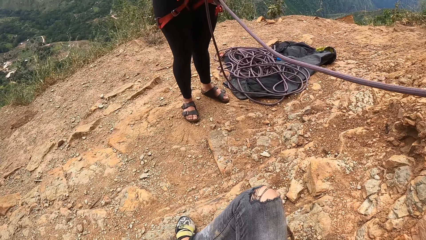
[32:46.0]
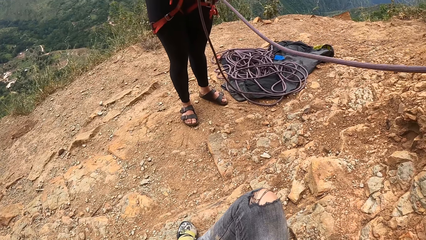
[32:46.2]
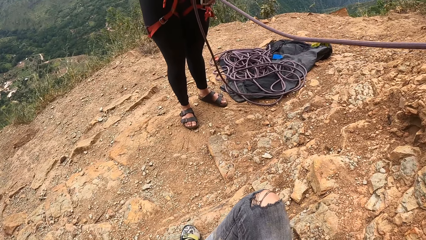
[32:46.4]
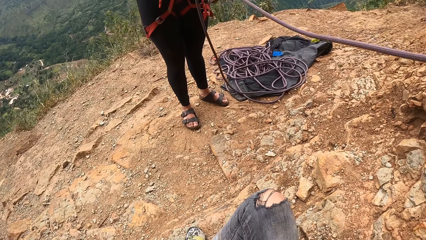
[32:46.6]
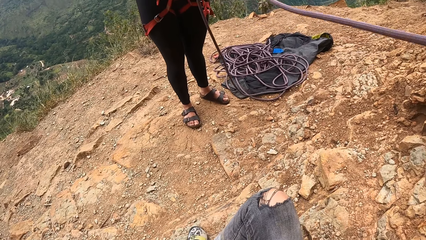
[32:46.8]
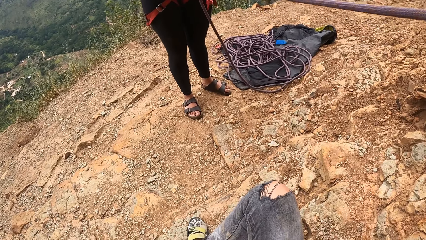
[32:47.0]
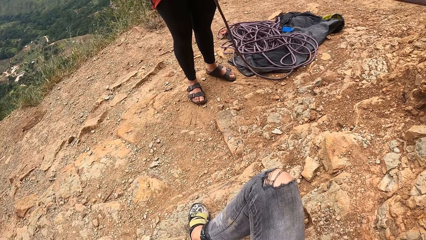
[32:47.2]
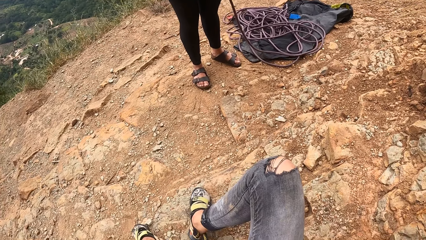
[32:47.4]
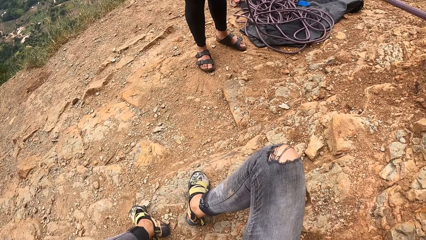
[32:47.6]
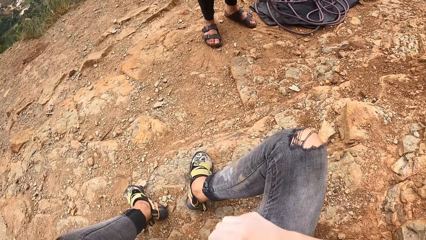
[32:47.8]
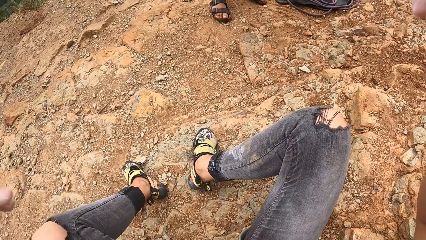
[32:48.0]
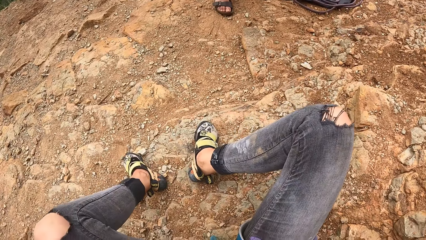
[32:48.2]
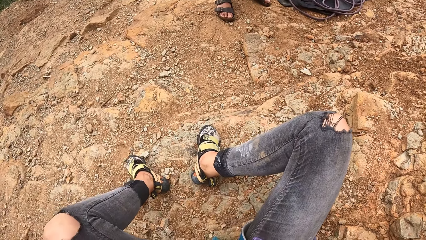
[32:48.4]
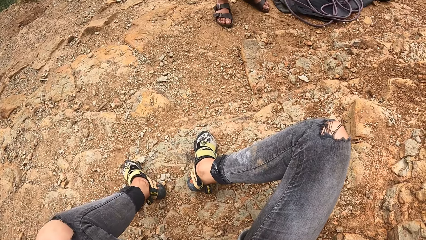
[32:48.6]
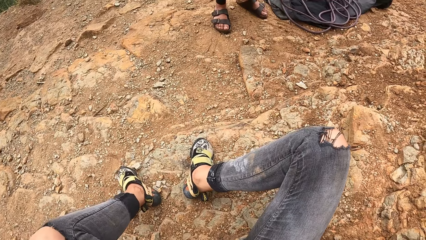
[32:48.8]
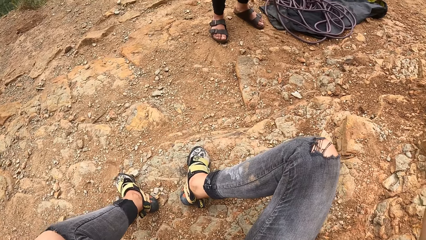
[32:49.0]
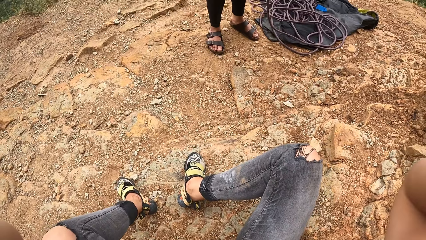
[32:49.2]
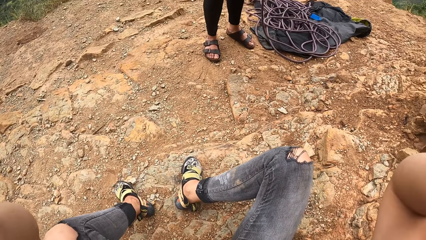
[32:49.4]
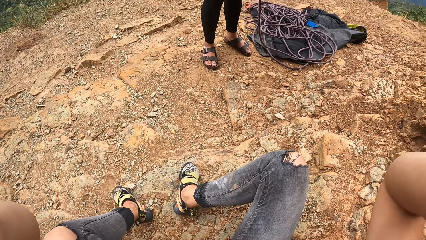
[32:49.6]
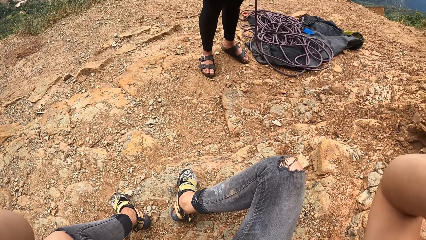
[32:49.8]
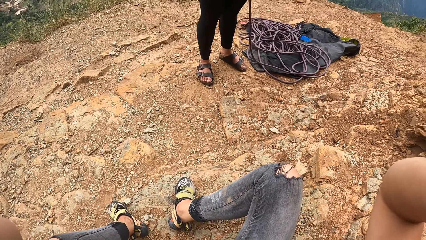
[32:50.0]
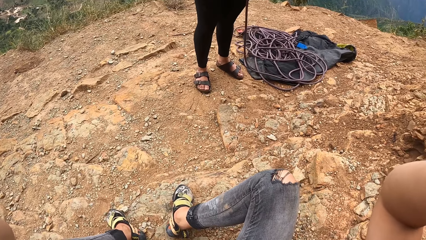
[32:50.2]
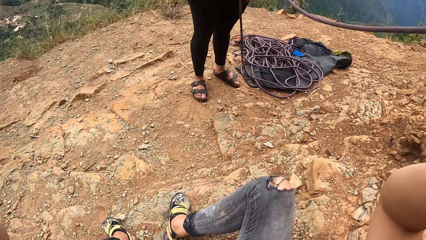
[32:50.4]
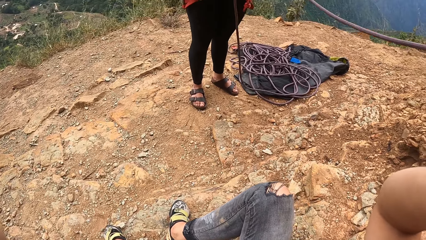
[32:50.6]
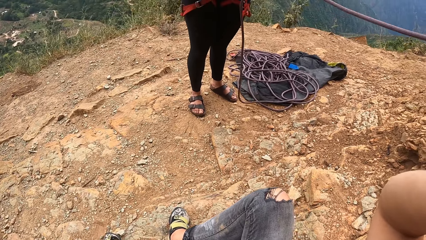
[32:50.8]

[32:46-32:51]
The camera wearer lifts the right hand and looks around.
